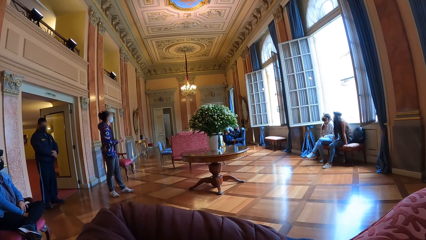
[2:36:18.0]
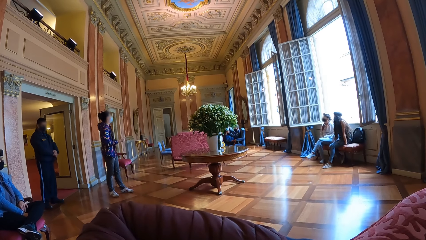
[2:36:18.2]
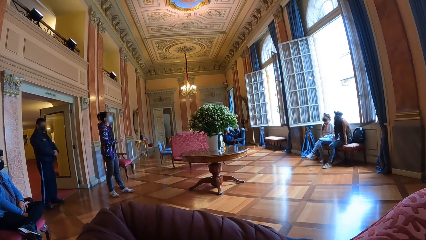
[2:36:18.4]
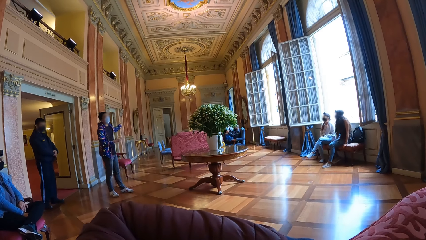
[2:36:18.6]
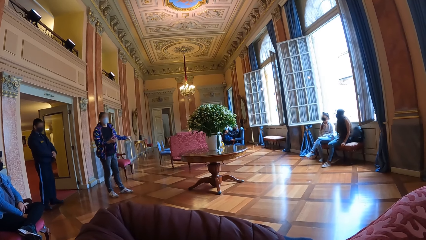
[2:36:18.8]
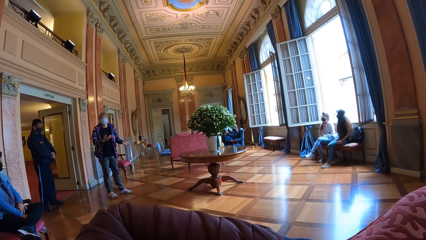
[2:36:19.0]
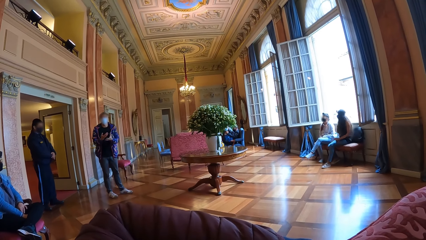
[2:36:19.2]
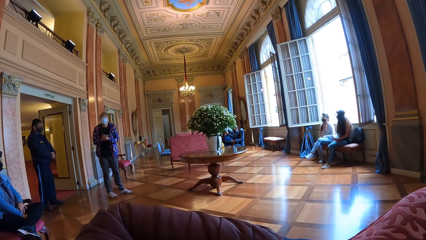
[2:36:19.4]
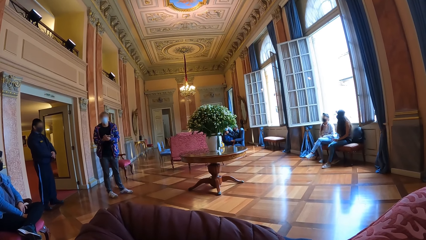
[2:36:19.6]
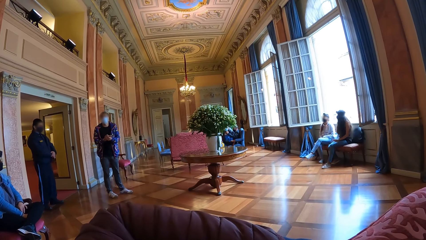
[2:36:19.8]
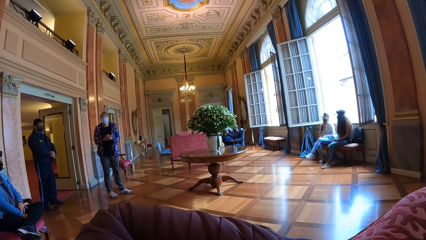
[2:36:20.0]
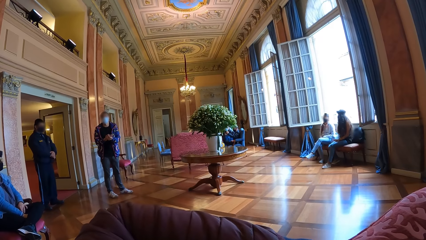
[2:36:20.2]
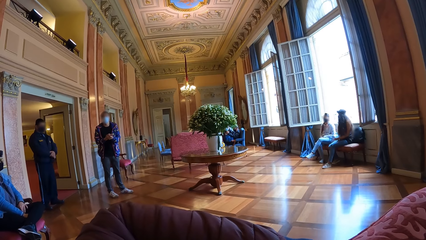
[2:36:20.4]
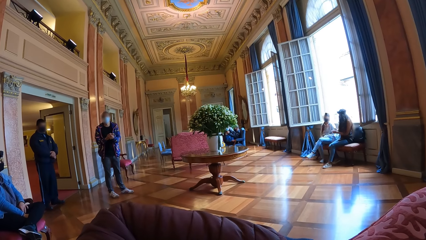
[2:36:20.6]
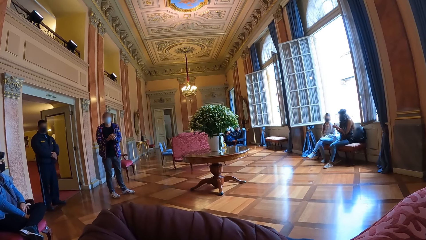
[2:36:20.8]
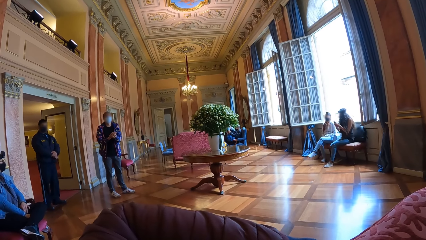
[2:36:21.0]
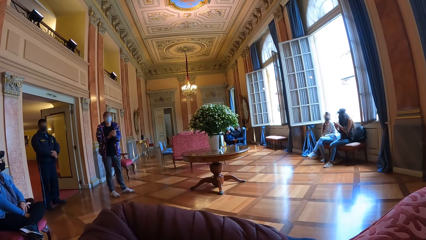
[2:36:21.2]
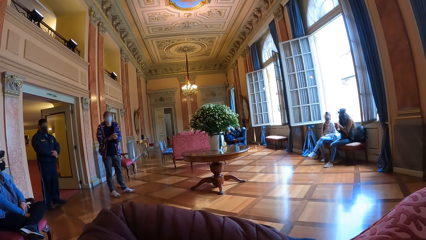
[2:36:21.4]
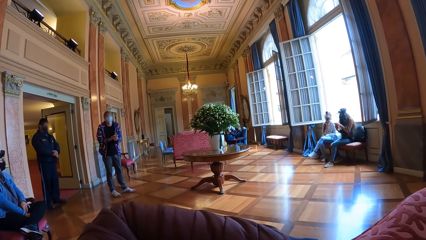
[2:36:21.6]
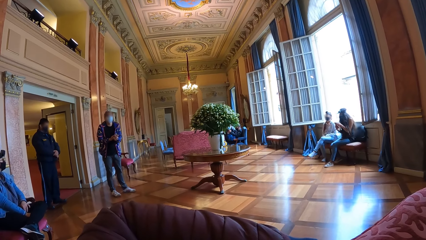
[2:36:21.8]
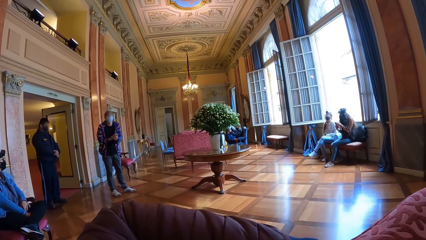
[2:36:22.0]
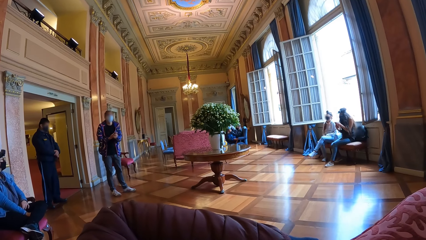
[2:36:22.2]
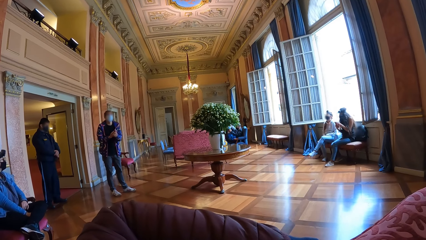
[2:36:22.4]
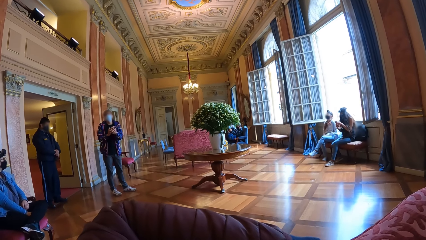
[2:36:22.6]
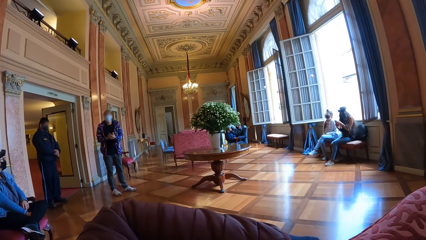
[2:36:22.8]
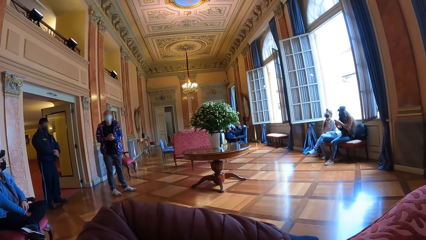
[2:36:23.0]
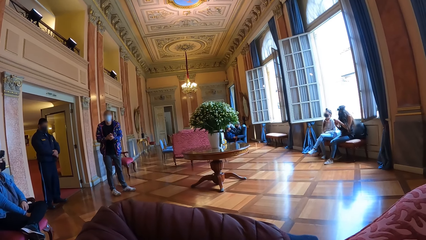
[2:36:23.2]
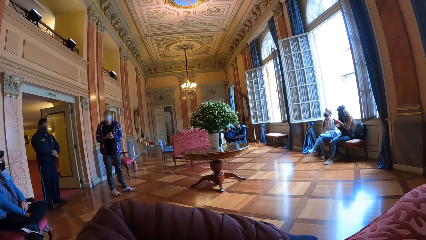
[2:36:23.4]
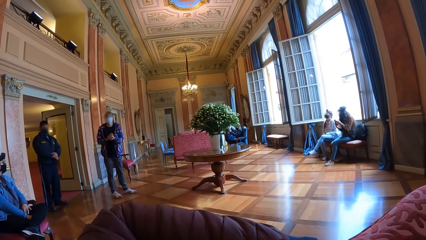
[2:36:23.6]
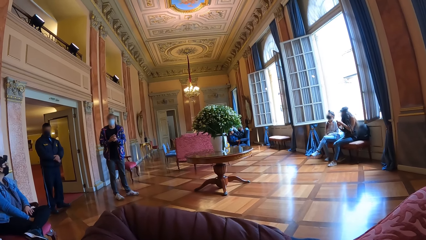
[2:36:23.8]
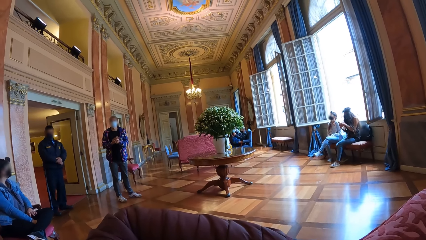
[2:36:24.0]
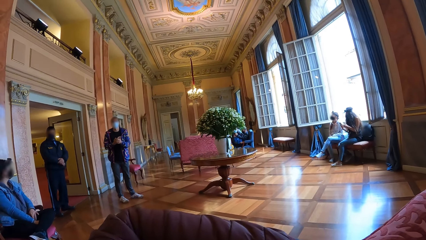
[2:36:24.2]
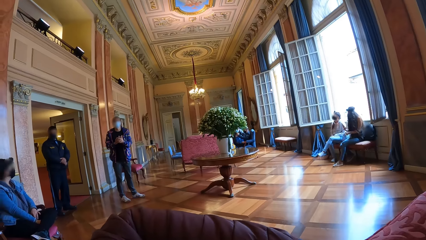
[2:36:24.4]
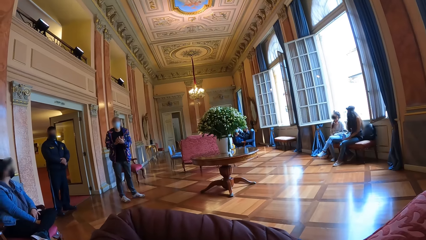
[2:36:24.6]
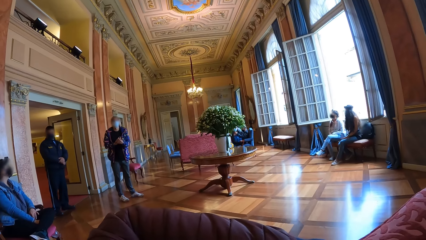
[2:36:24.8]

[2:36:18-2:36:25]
A person talks with the people around the room.

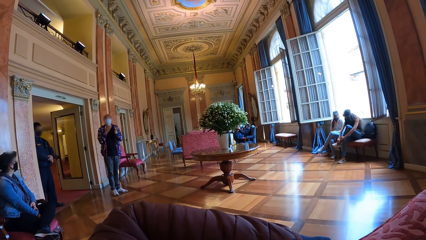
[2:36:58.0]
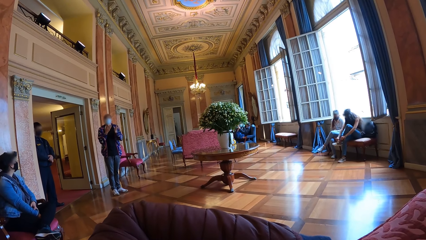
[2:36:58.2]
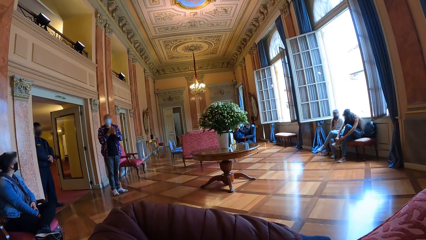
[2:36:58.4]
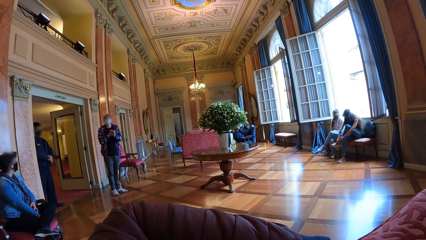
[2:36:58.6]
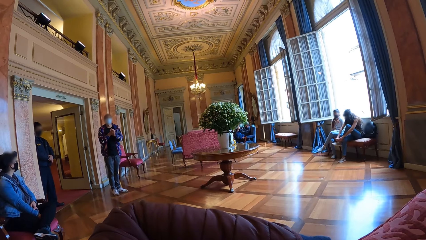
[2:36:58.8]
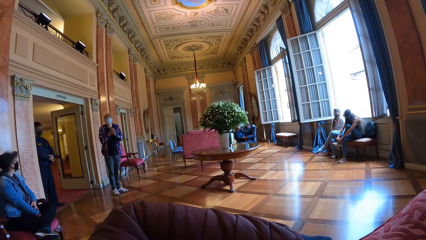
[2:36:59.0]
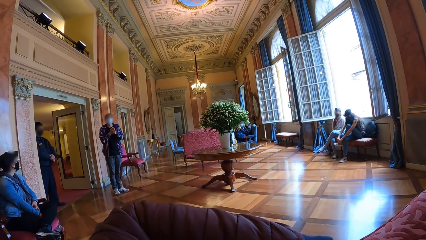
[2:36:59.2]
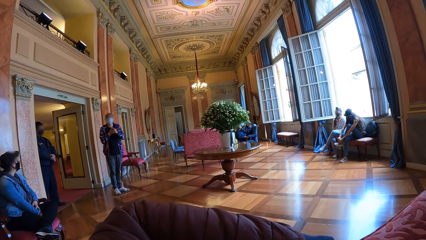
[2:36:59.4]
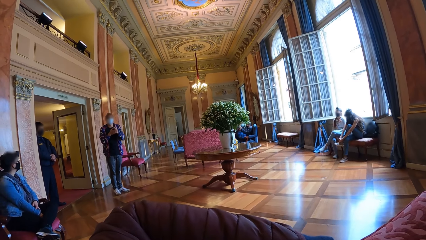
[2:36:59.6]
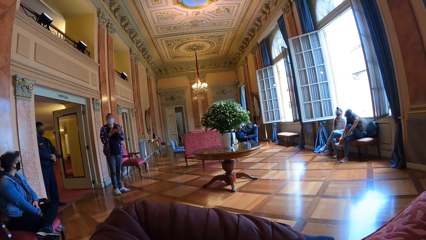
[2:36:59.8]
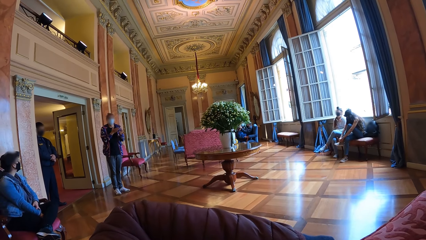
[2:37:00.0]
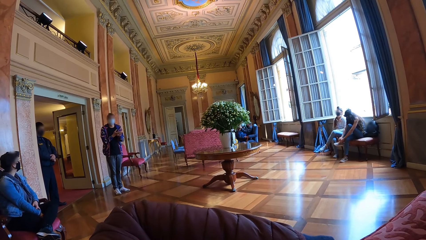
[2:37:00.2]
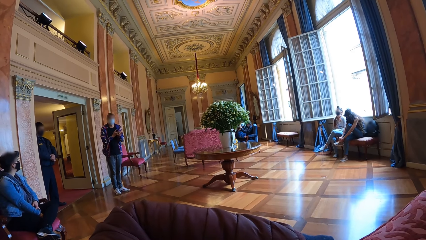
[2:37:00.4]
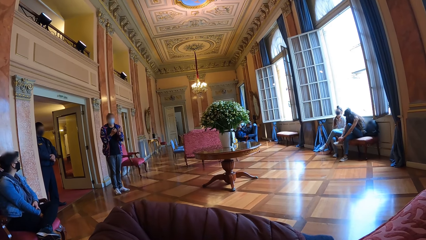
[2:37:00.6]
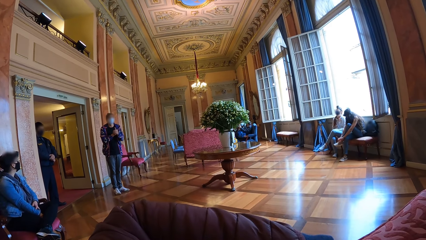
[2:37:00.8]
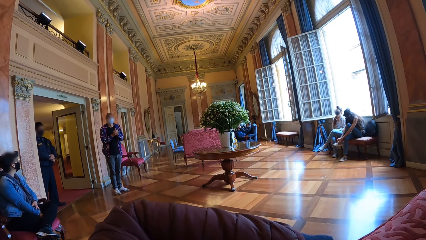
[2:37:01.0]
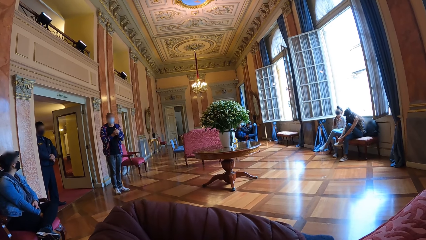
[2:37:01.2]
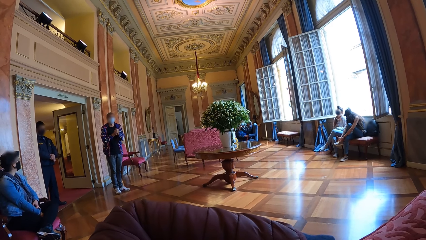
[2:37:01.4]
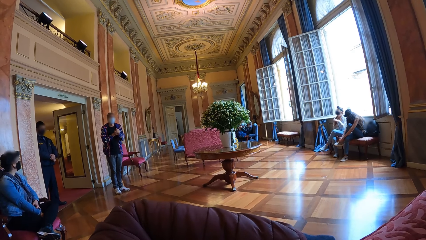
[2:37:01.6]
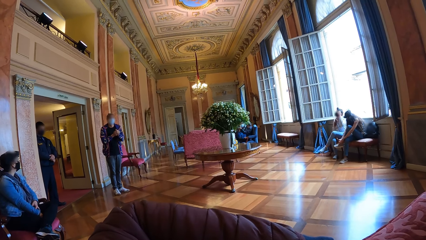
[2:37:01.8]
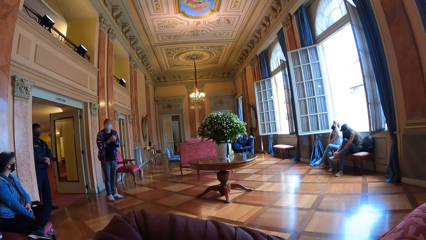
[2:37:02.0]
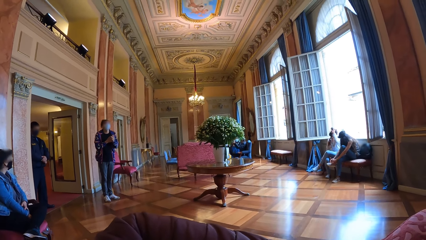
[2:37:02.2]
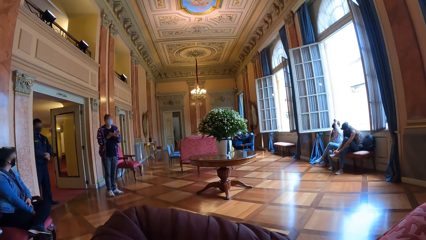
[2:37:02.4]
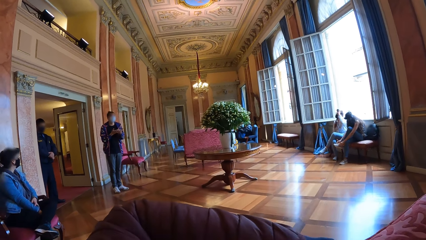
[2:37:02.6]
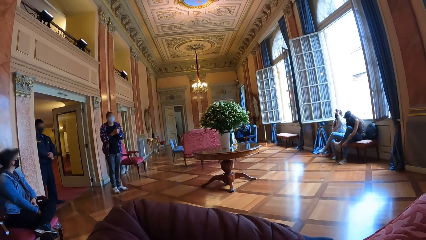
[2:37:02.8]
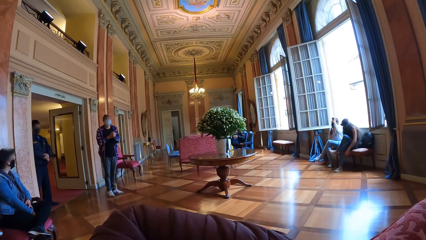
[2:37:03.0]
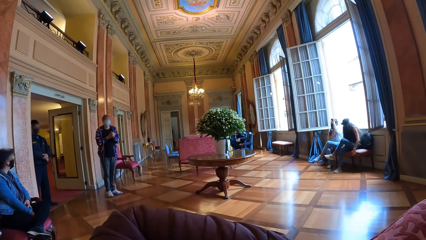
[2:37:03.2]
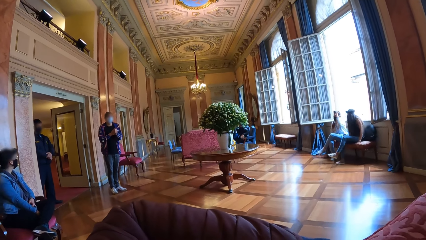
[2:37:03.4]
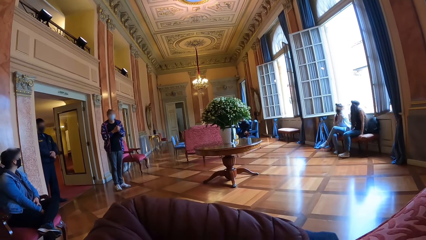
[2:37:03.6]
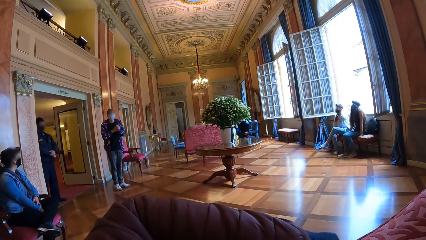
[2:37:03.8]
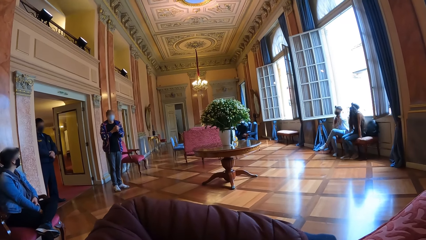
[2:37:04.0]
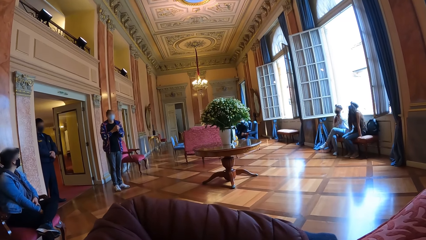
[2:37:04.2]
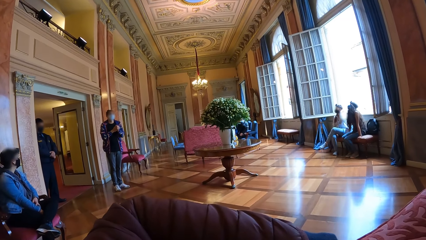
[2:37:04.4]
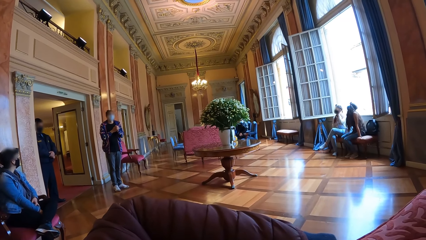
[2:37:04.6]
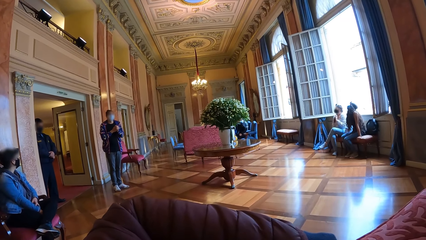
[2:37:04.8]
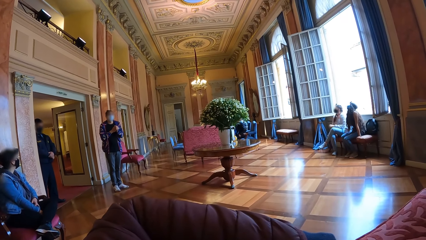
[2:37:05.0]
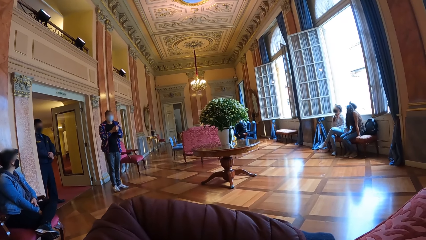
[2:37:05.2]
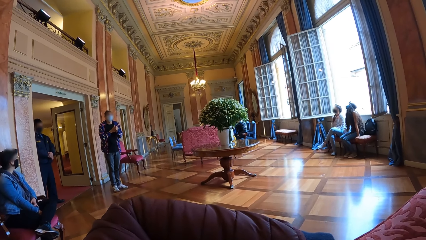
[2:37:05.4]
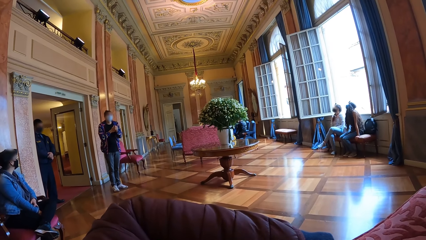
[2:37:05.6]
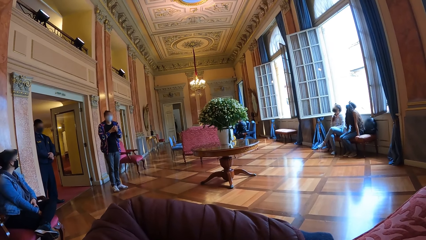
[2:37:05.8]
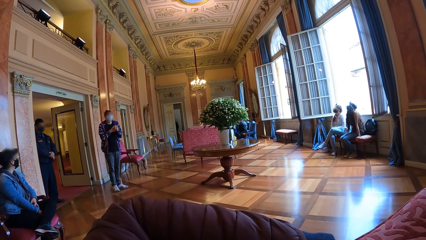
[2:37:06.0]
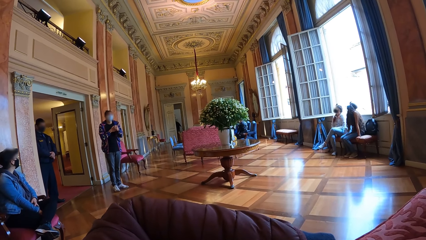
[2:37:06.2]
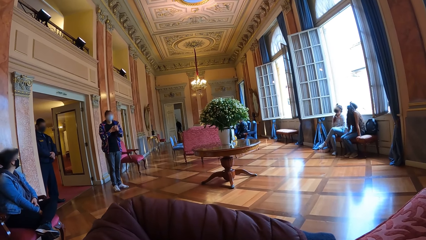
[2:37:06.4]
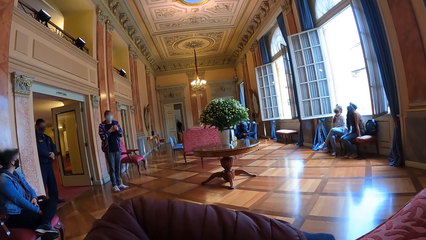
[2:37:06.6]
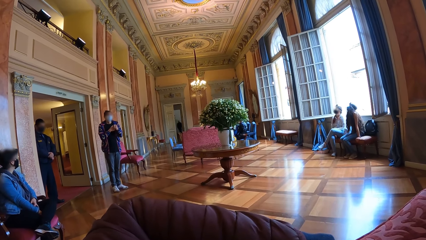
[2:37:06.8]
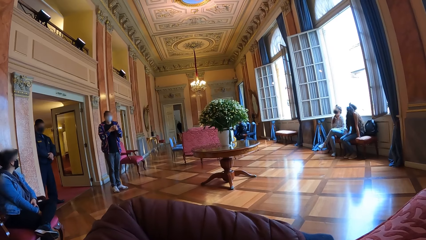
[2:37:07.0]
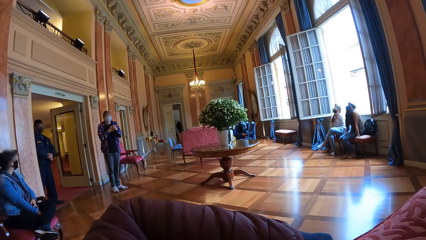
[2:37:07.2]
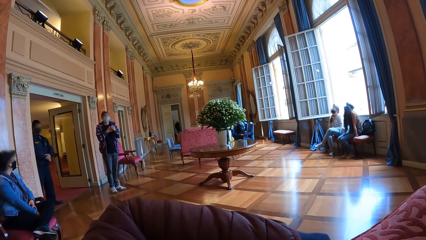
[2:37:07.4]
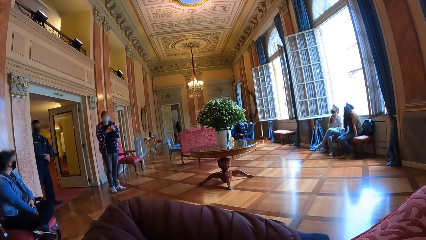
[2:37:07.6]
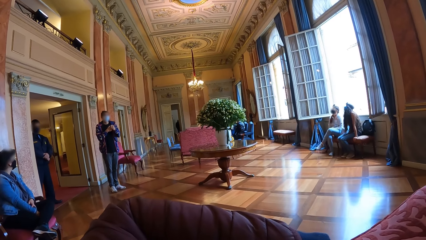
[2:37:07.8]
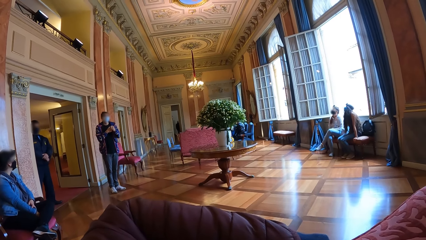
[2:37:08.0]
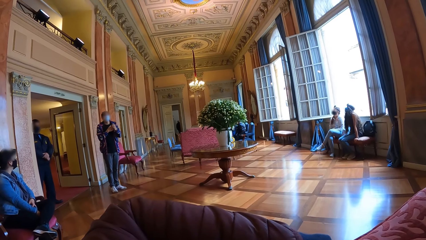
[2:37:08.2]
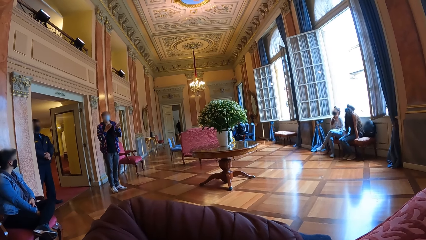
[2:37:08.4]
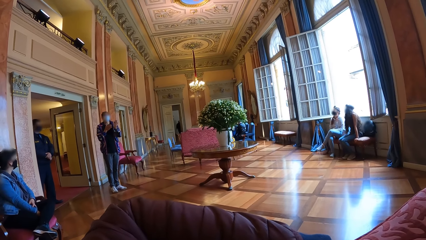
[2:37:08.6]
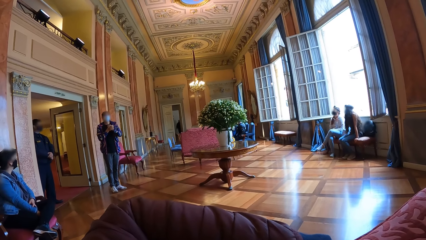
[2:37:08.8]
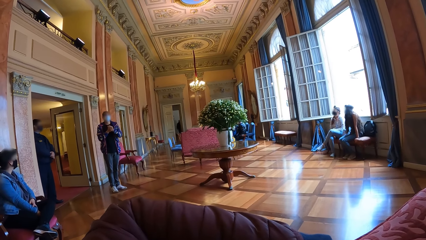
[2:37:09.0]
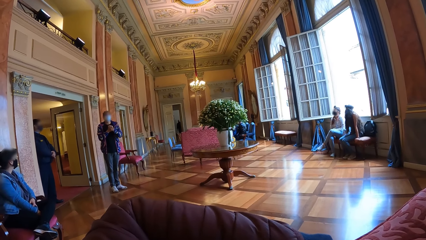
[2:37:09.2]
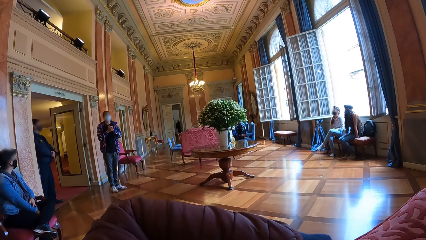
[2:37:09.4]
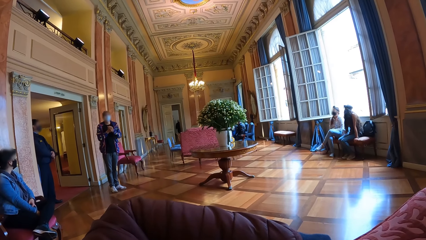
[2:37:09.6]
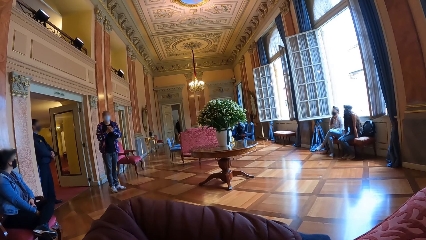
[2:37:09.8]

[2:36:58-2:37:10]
A person ties the shoe lace. Another person talks with the people around the room.
